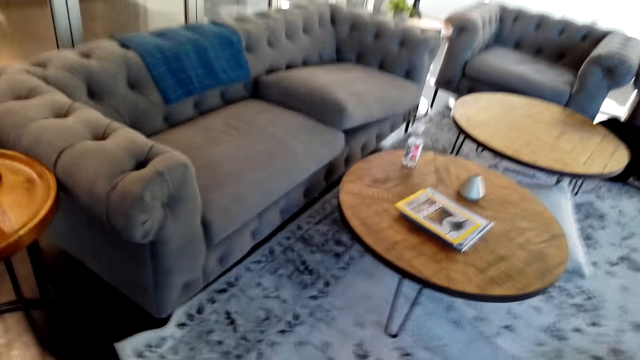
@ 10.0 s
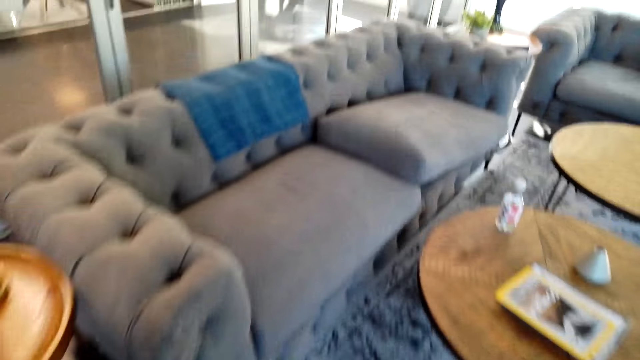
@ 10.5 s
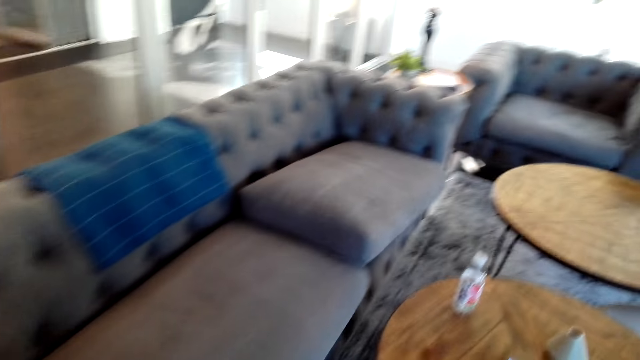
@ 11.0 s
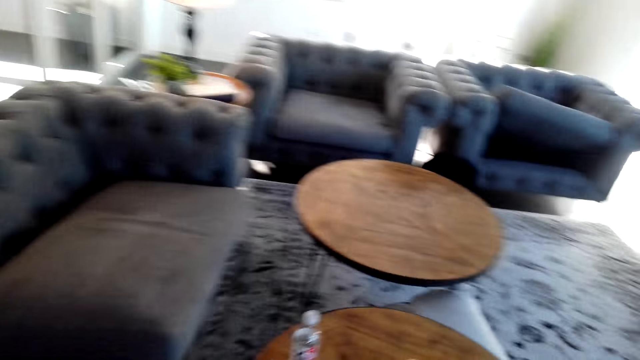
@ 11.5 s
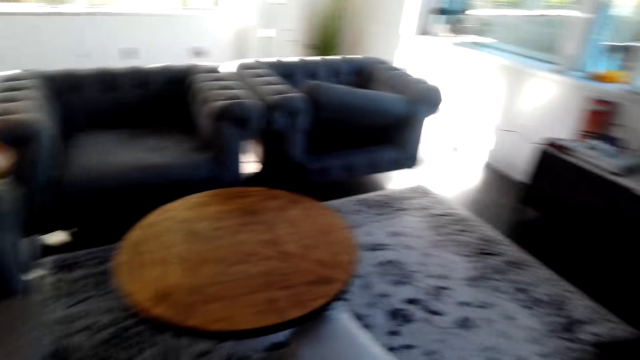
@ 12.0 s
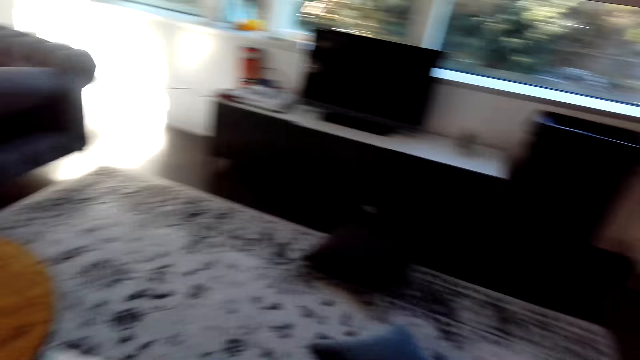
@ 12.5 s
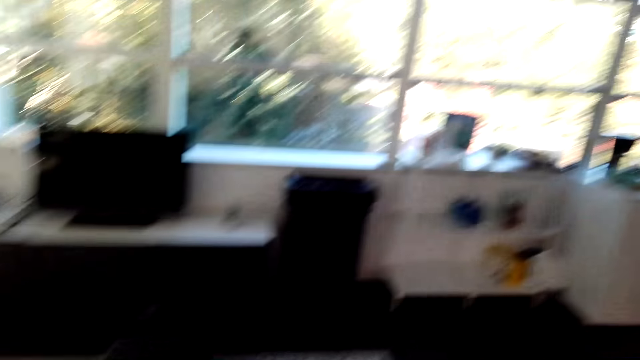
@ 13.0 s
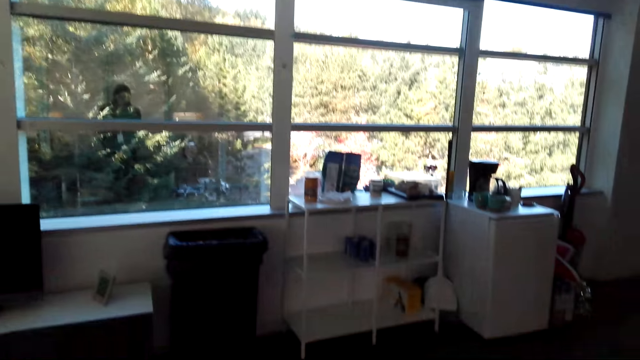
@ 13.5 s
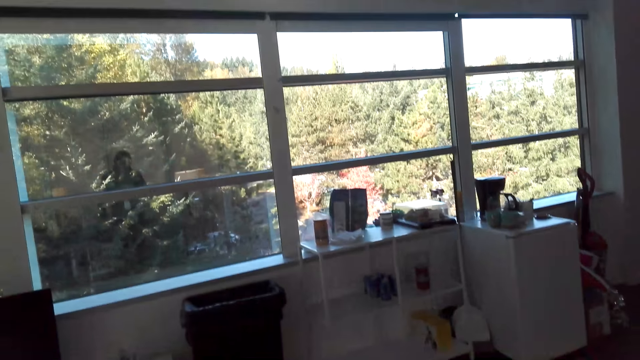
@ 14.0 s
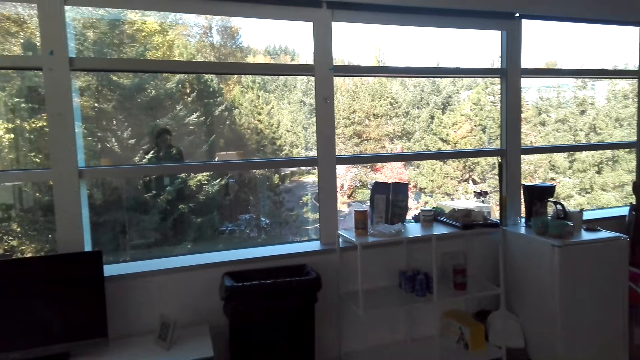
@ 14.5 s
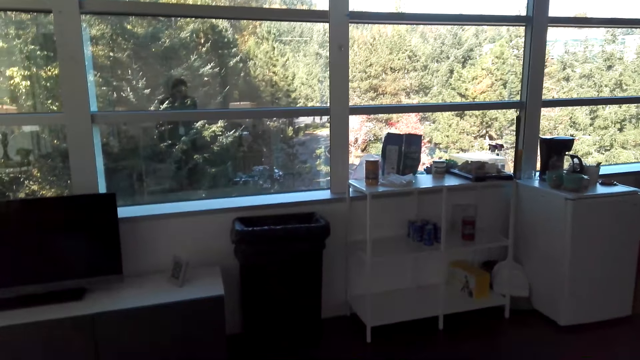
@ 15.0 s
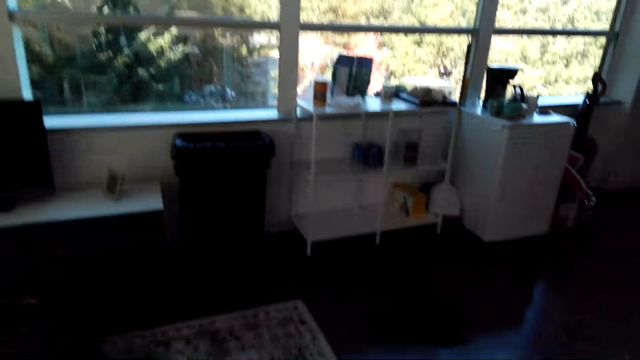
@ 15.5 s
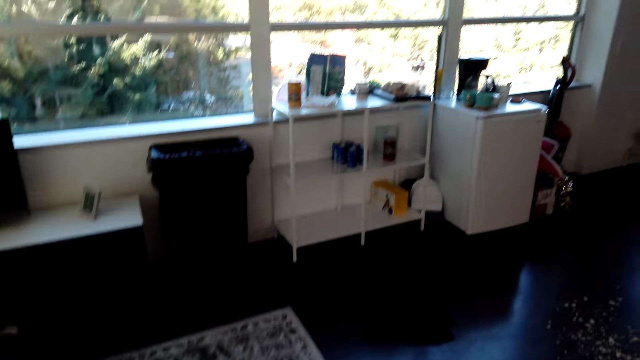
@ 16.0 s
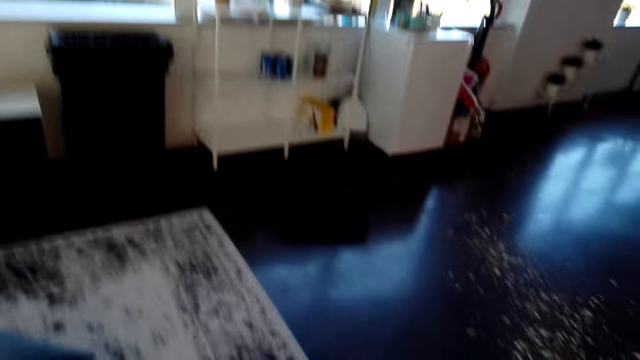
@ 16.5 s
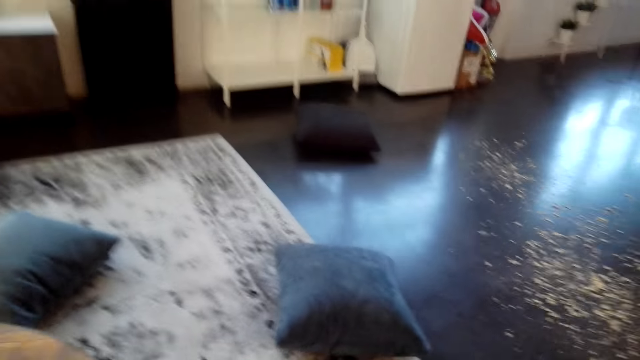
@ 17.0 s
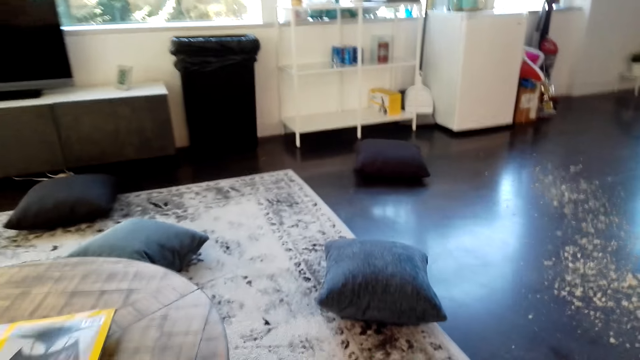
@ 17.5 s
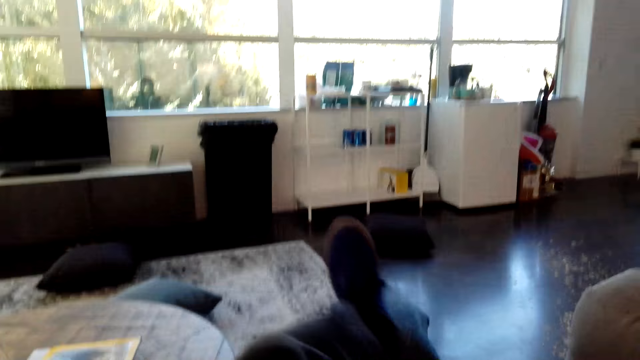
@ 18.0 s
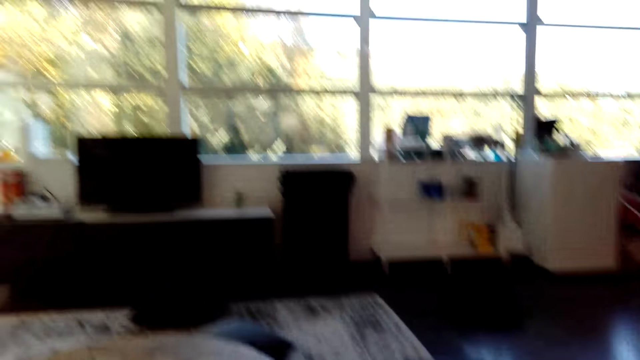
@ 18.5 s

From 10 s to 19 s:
The camera wearer looks around the room. They walk towards the table.

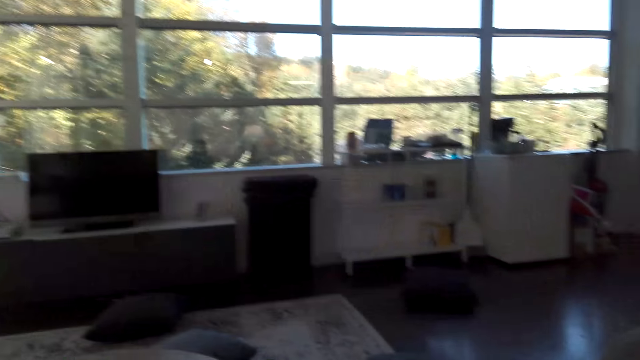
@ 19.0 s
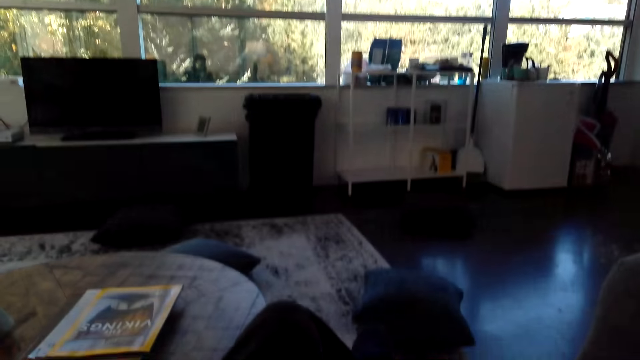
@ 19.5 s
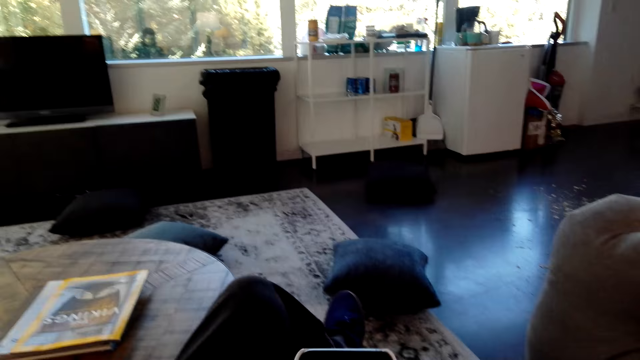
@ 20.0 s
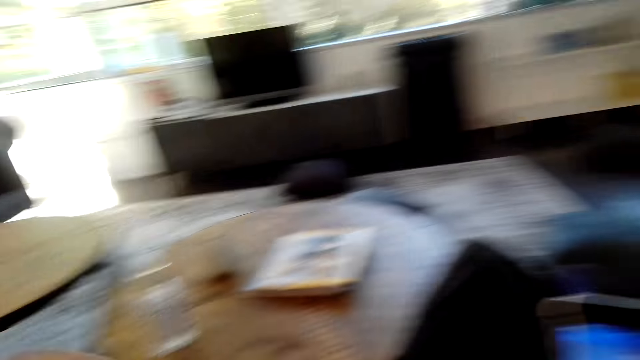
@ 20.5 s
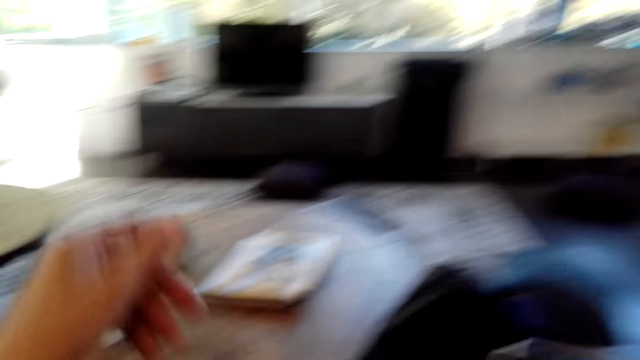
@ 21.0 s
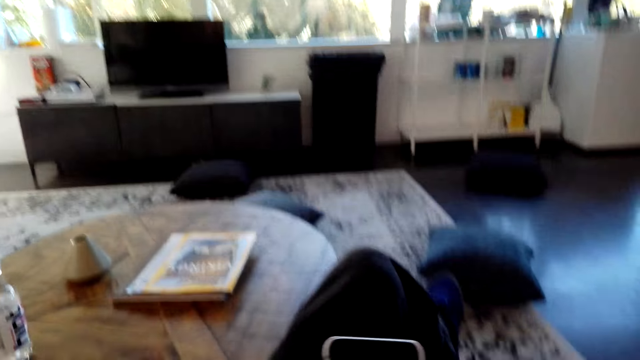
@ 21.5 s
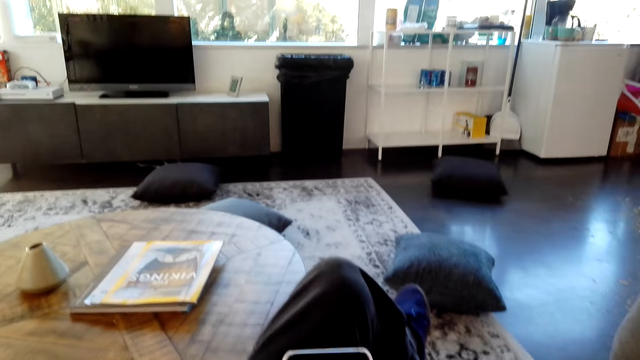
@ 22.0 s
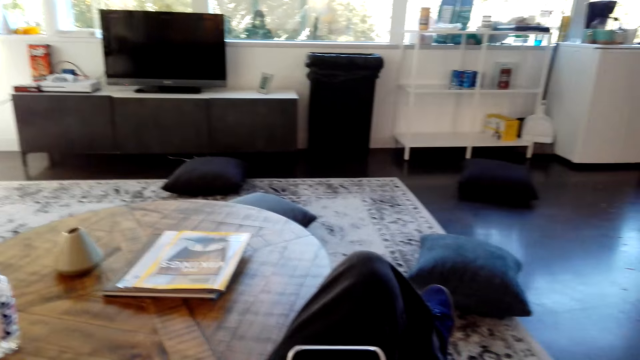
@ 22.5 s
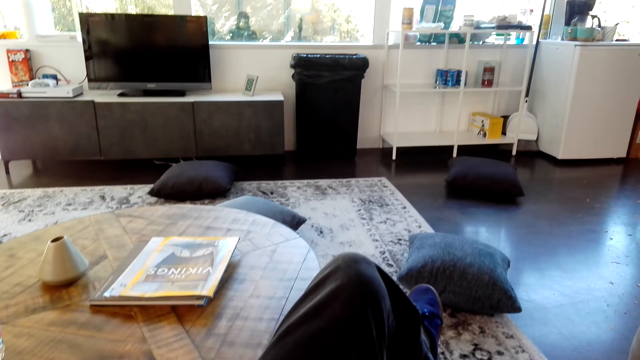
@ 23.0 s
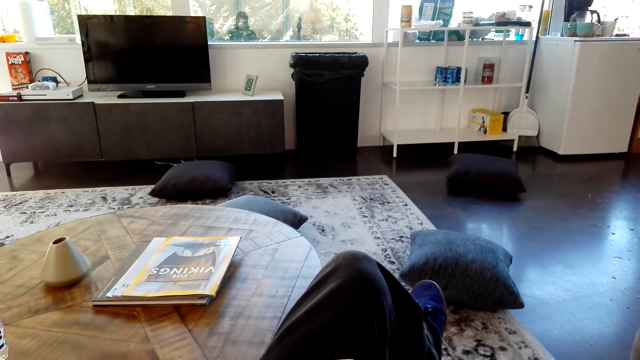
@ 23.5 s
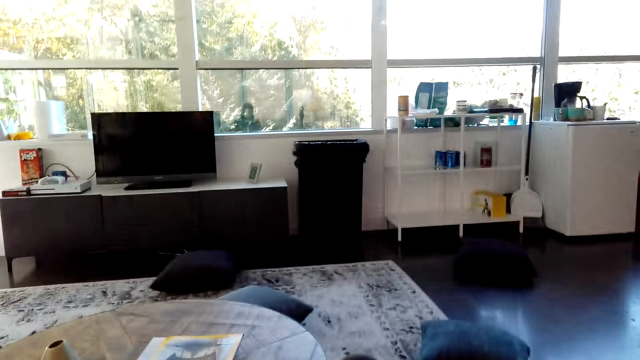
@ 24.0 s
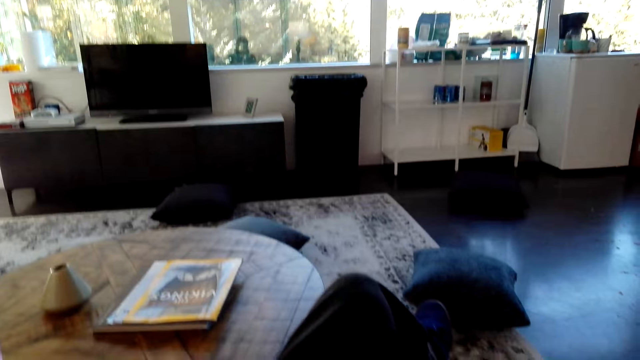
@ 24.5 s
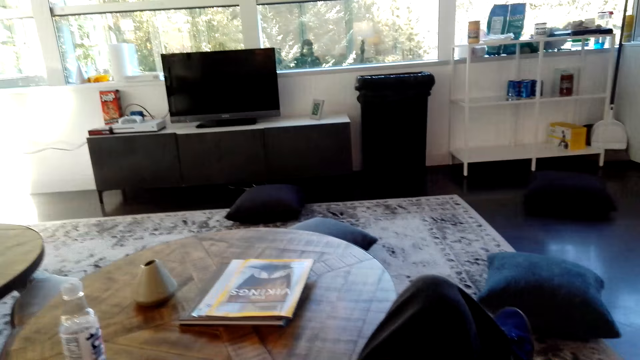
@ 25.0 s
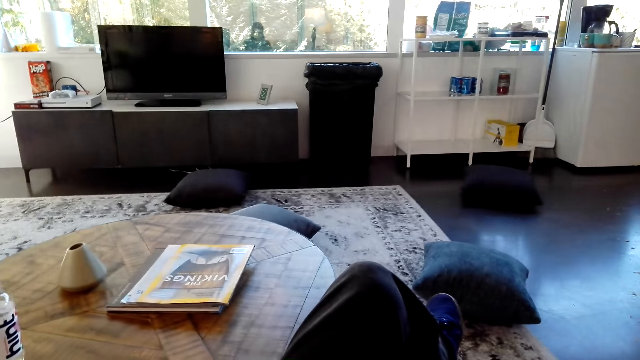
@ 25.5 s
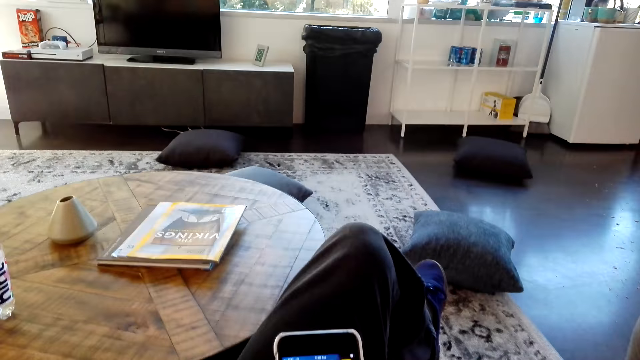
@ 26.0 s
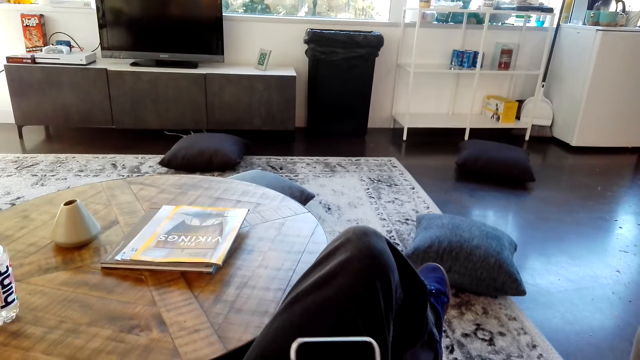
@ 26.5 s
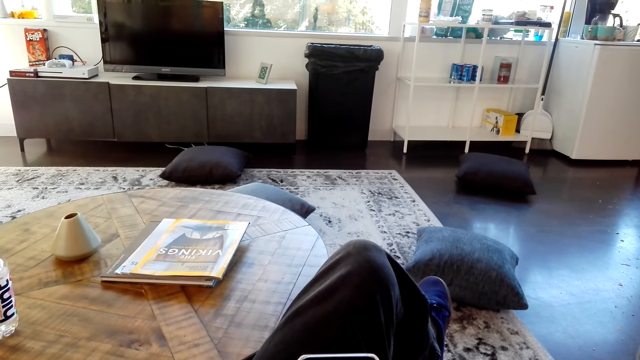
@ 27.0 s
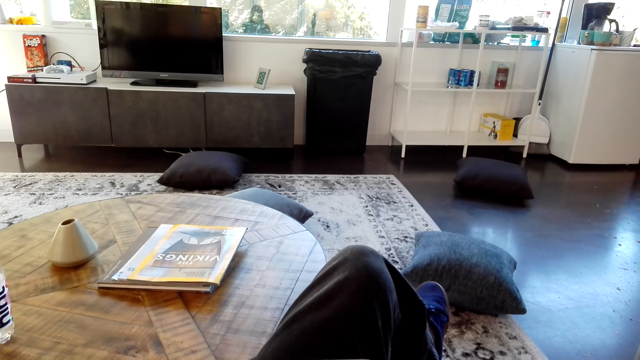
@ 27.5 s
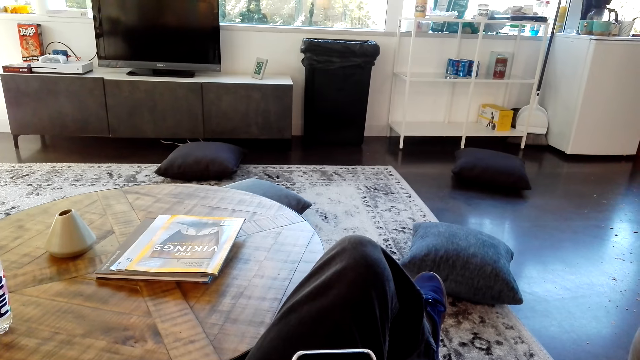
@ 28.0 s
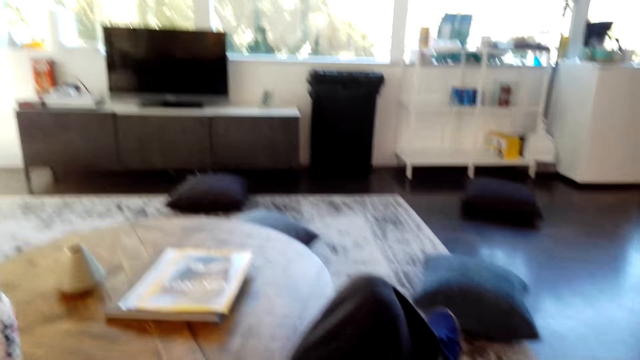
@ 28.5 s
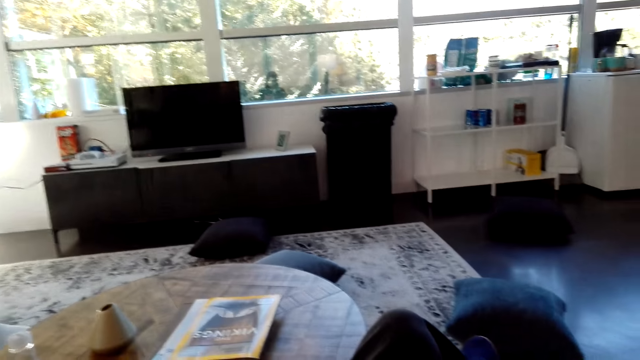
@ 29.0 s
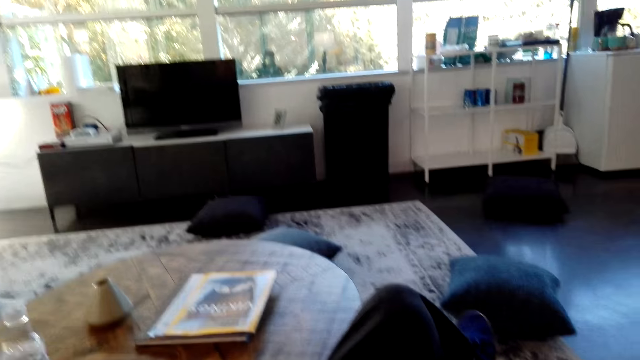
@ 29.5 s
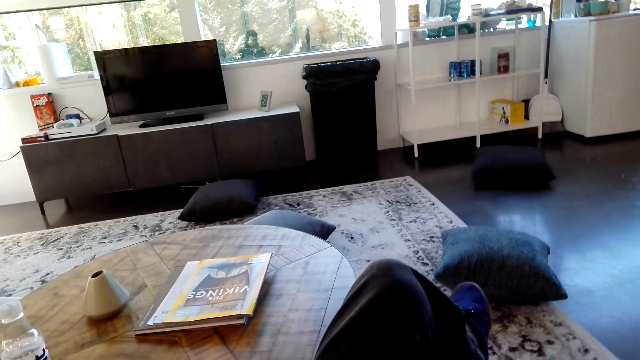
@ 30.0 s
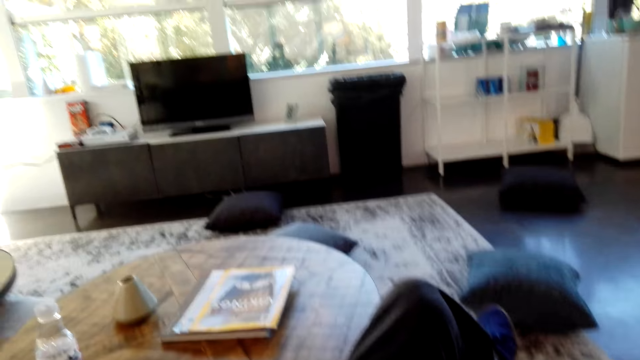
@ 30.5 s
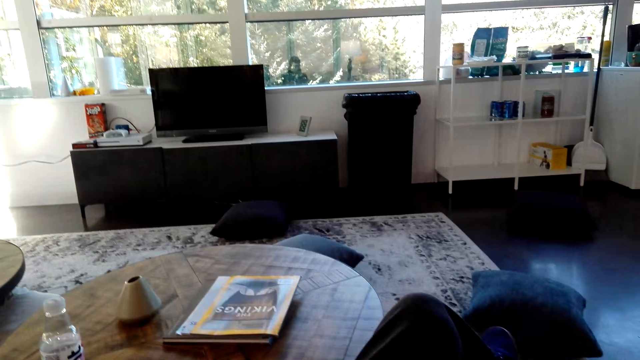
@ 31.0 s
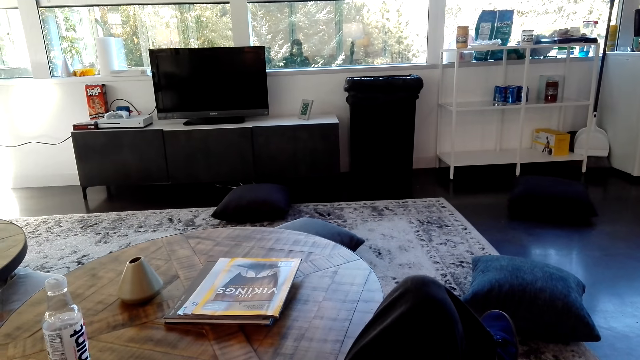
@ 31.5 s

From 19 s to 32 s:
The camera wearer sits down. They carry the phone. They dial the phone.
